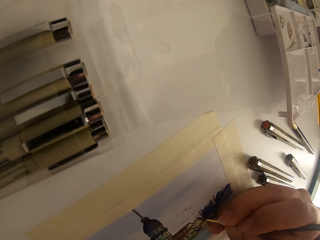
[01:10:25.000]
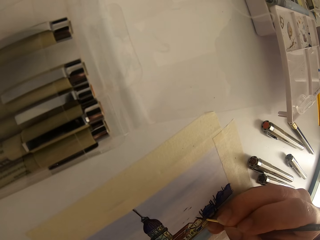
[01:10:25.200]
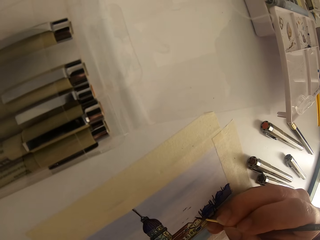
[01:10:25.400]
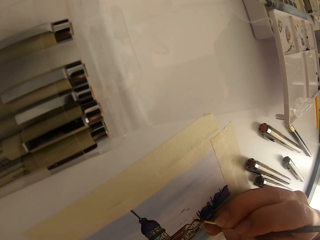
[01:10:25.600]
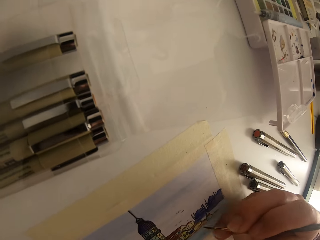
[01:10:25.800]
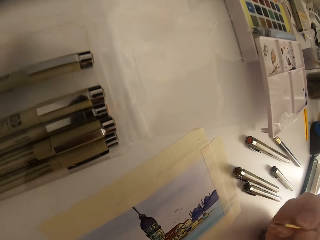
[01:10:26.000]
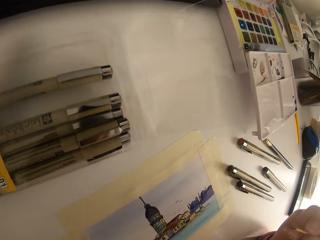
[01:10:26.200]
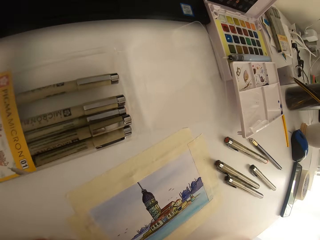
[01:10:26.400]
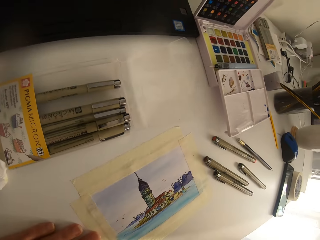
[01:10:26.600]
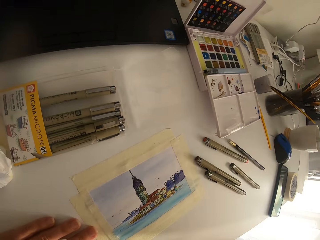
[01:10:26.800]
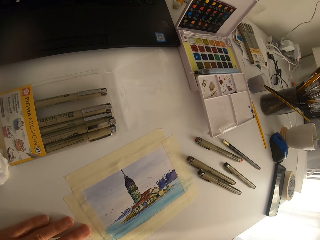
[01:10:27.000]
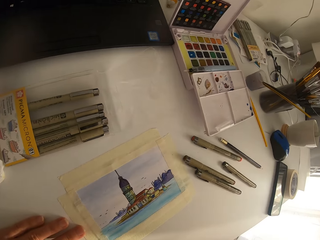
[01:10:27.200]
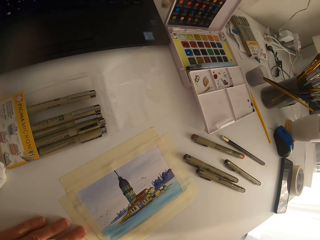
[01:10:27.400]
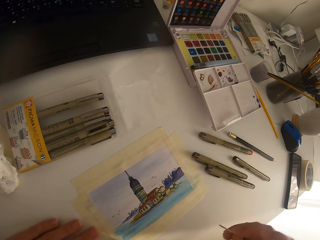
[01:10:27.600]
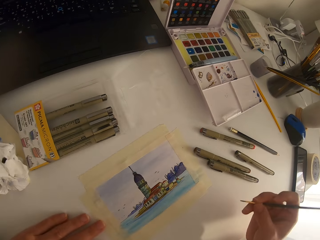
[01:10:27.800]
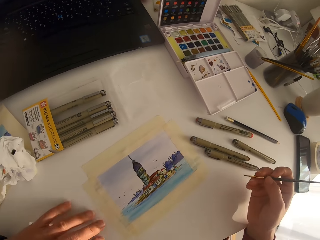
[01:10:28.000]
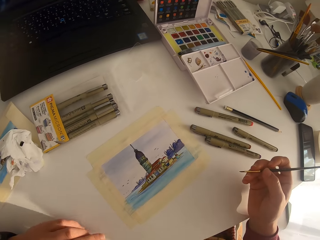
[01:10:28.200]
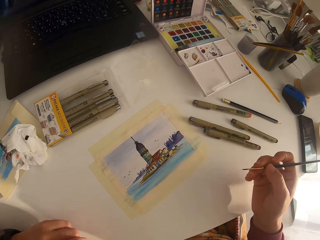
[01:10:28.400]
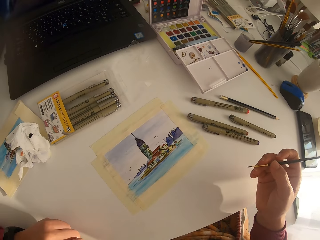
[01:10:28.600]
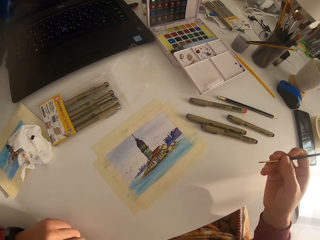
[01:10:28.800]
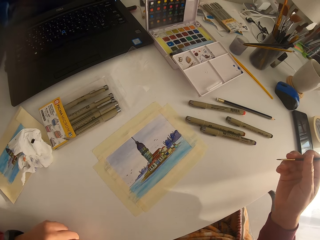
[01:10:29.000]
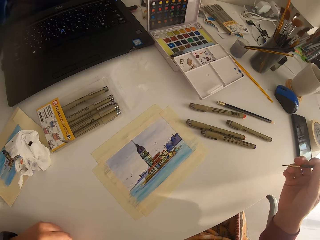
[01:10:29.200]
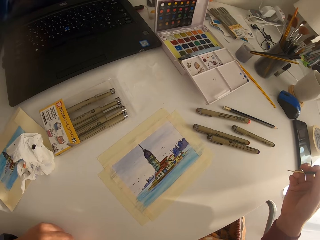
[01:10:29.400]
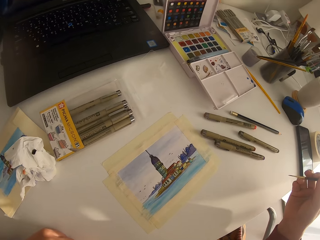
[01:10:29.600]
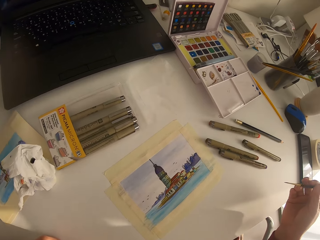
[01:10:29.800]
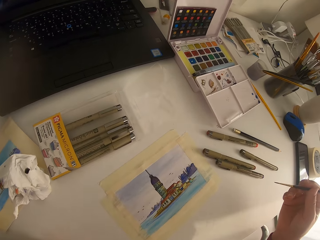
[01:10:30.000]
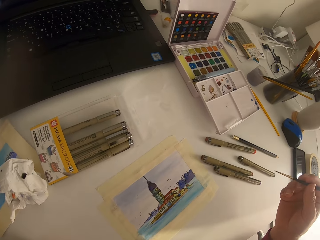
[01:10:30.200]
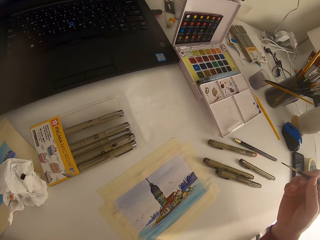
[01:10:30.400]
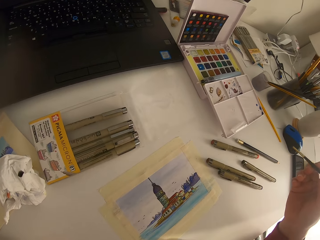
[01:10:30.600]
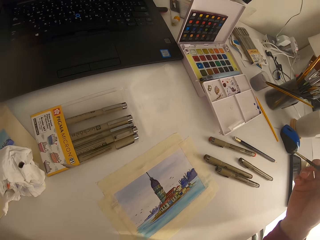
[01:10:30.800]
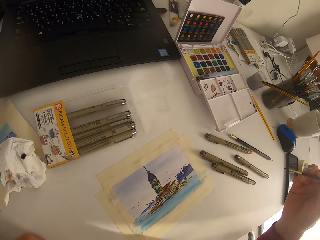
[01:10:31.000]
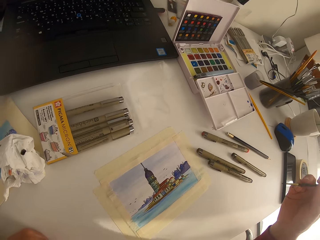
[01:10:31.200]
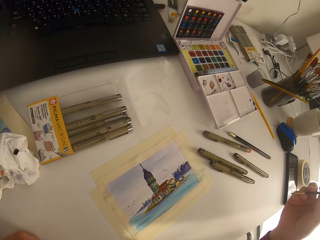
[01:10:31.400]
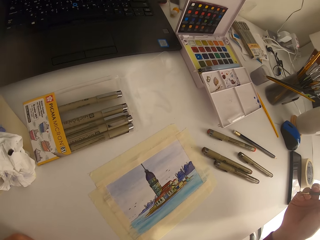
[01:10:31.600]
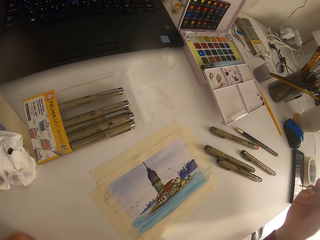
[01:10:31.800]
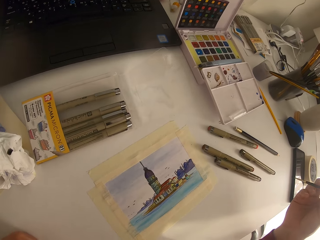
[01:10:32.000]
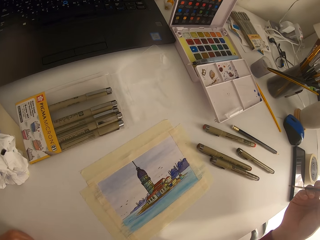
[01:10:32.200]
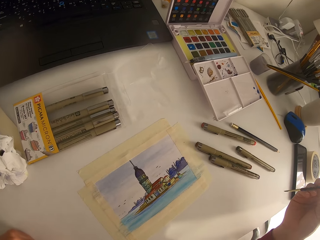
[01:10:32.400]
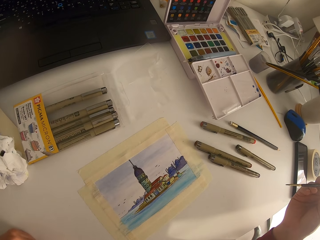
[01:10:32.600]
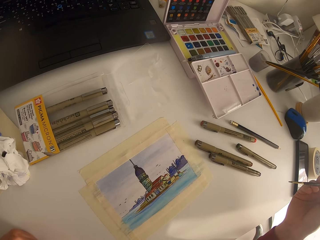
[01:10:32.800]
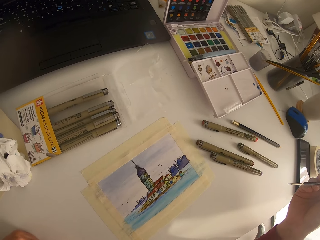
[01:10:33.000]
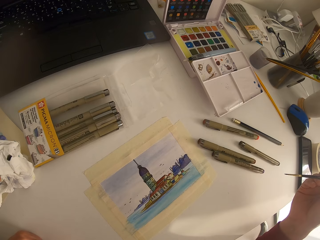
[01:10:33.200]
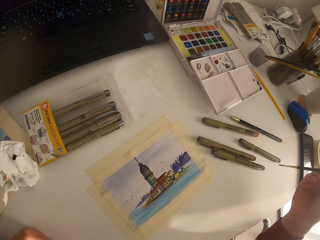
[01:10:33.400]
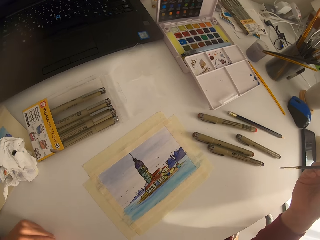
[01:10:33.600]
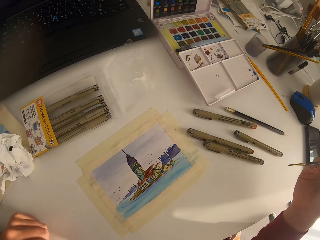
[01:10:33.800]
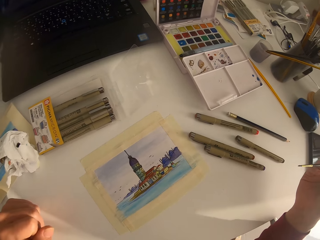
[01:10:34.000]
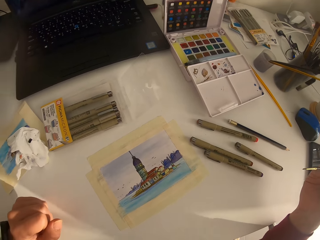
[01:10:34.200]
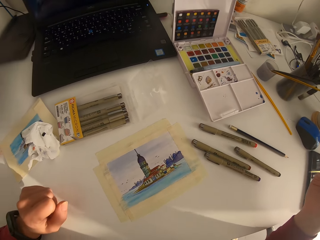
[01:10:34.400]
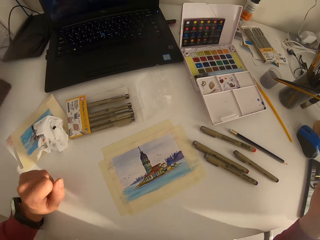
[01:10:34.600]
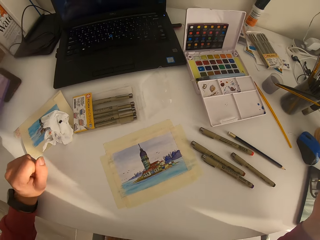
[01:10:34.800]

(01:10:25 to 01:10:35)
The camera wearer stops painting. They look around.

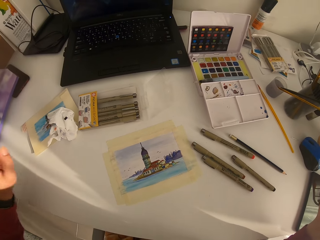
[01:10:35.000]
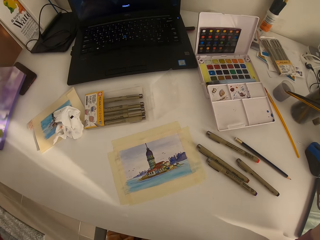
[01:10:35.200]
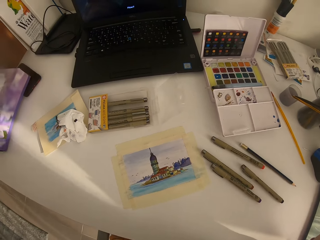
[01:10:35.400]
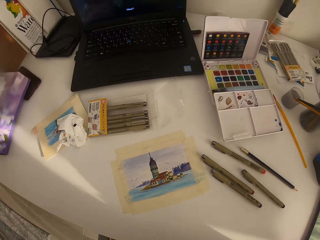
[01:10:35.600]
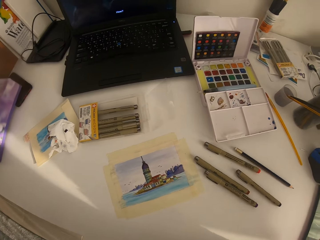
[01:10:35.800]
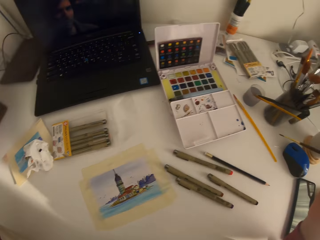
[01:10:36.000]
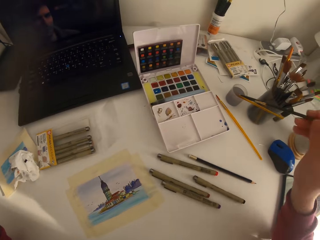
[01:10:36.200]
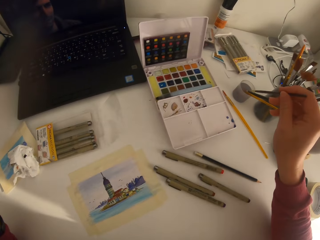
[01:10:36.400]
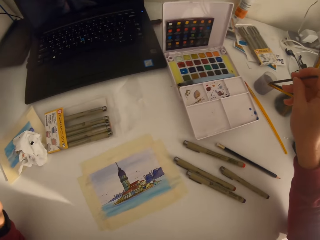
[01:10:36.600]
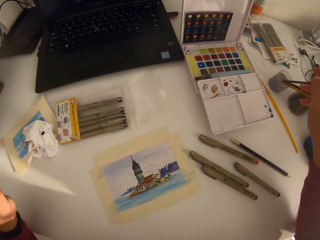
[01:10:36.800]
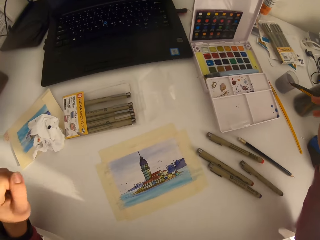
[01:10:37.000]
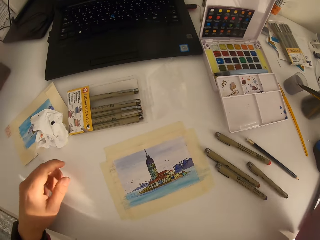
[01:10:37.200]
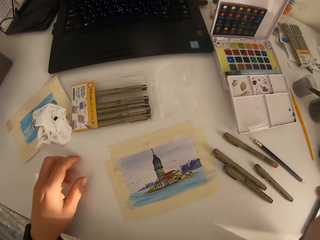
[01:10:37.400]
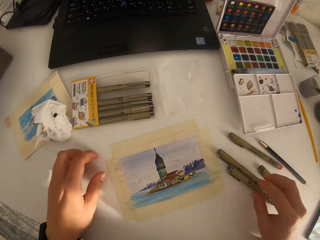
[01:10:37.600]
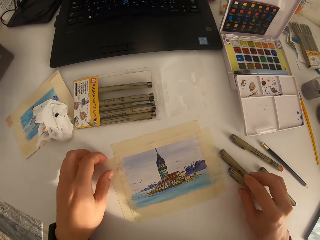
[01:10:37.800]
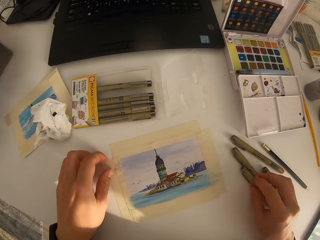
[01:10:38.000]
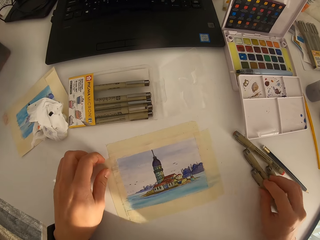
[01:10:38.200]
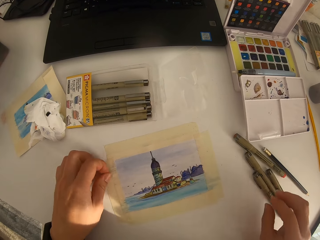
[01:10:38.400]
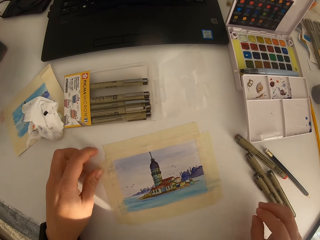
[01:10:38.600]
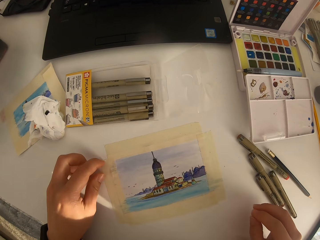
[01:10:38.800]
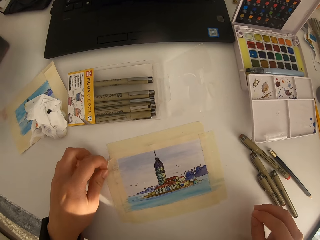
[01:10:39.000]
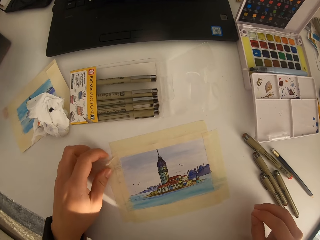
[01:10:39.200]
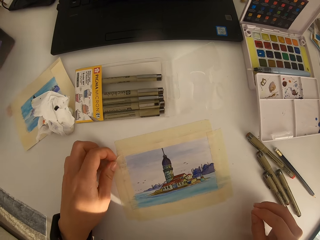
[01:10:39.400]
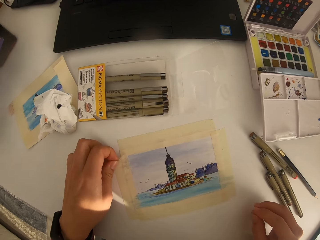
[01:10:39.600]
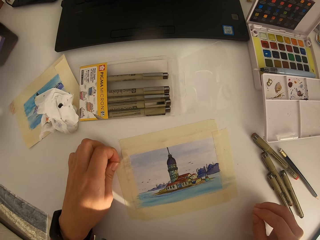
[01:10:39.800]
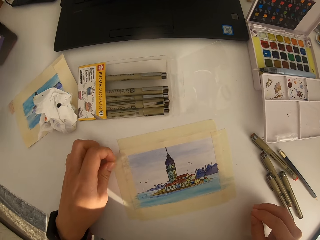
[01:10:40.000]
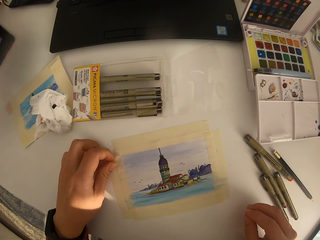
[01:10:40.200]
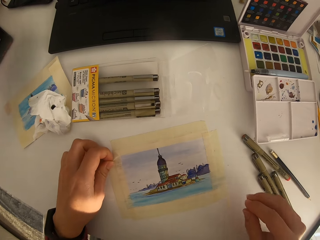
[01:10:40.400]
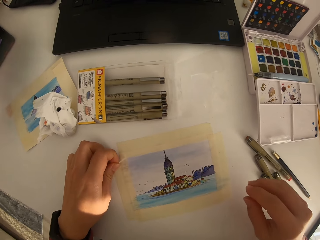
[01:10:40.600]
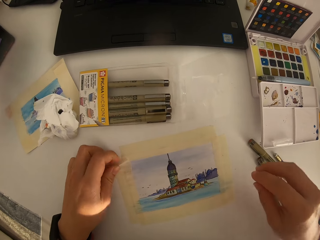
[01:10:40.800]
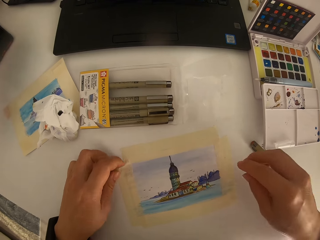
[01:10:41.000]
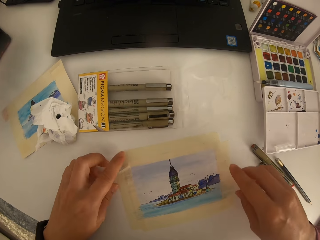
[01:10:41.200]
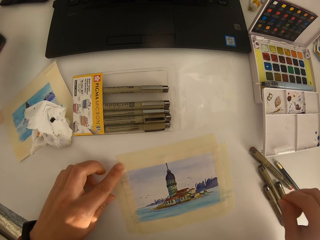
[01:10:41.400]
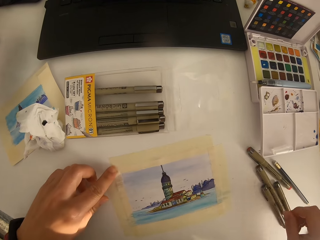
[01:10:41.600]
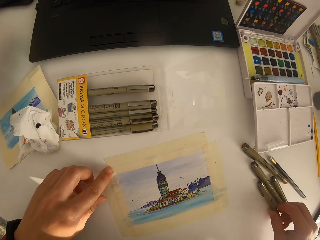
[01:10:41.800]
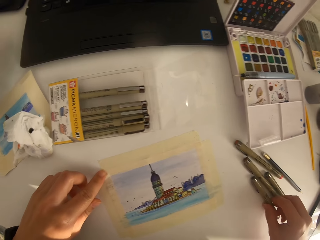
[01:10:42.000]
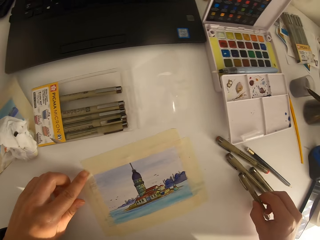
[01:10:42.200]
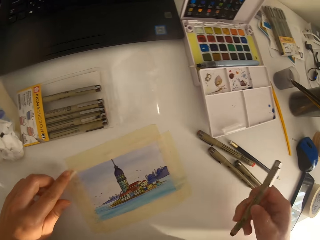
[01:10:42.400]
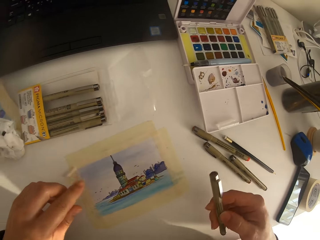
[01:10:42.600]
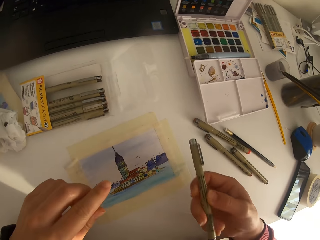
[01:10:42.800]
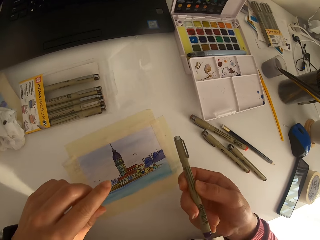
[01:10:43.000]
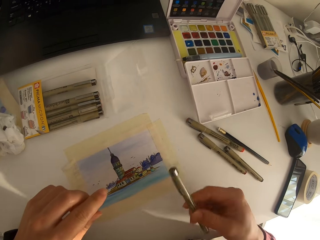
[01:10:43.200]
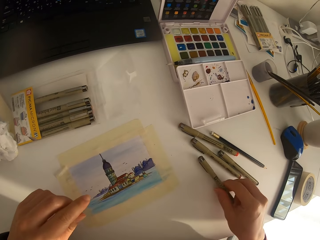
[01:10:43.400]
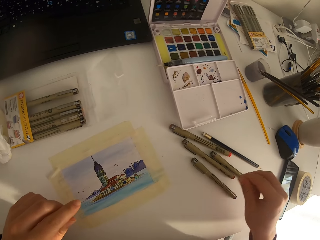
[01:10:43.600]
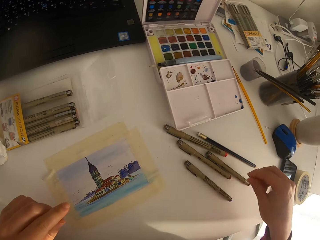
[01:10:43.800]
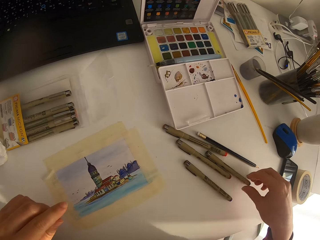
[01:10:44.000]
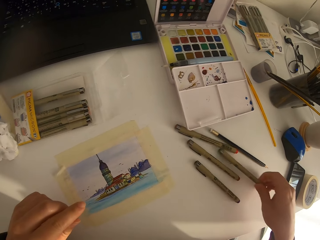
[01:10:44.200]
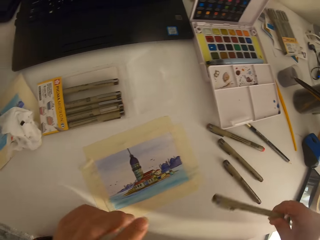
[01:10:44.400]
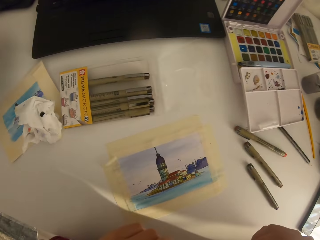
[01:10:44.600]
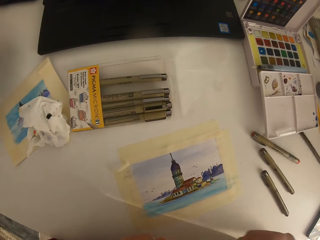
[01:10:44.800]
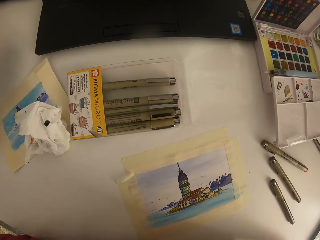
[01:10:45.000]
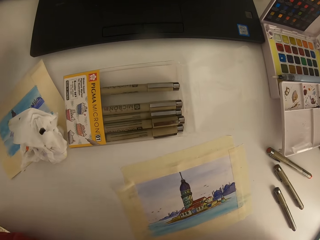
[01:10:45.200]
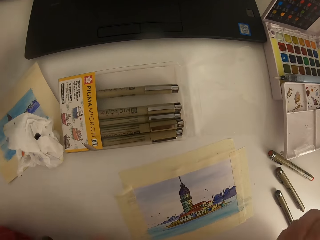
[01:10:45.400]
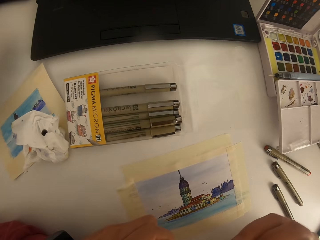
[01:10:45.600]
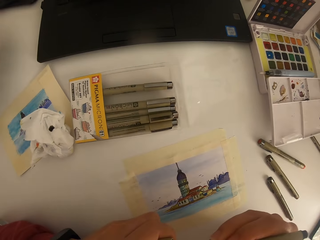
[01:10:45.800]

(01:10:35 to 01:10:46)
The camera wearer dips a painting brush in water color. They place the paintbrush in the tin. They move aside drawing pens on the table. They remove masking tape from the picture. They pick a drawing pen, drop the drawing pen on the table, and pick a drawing pen again.
